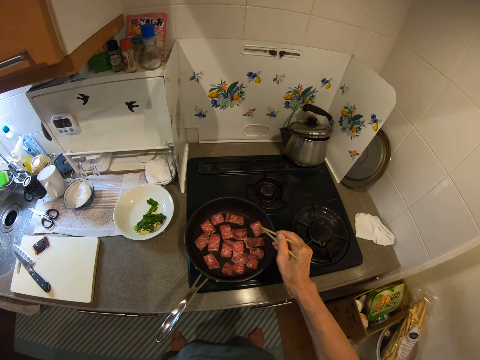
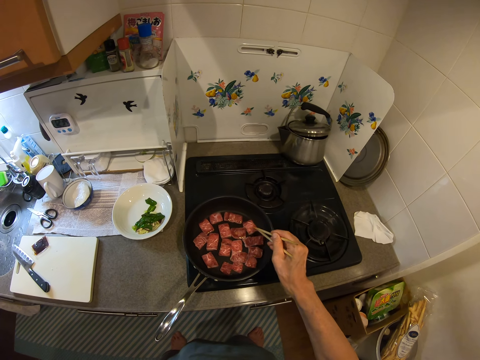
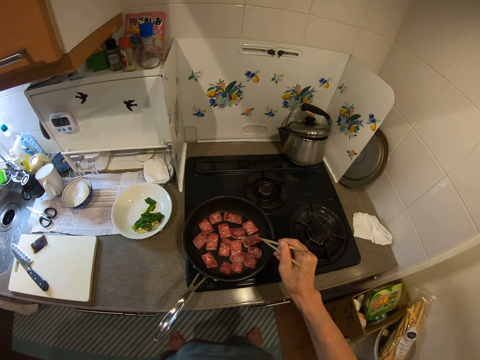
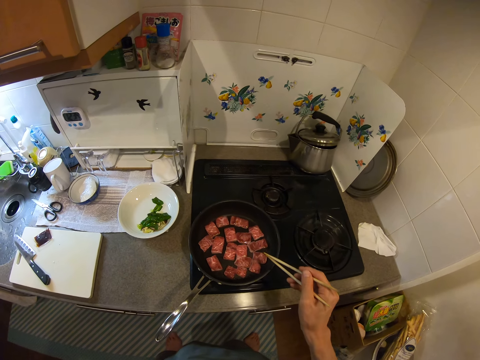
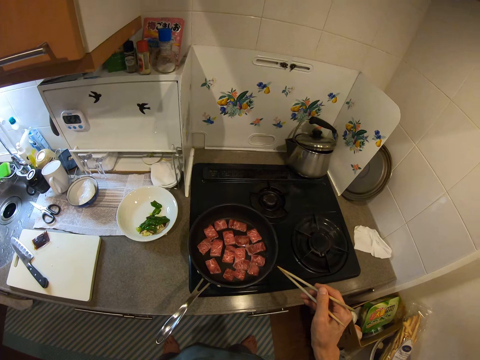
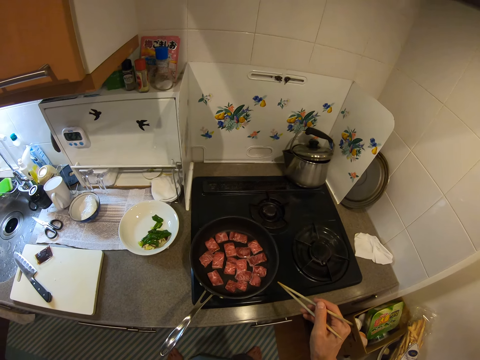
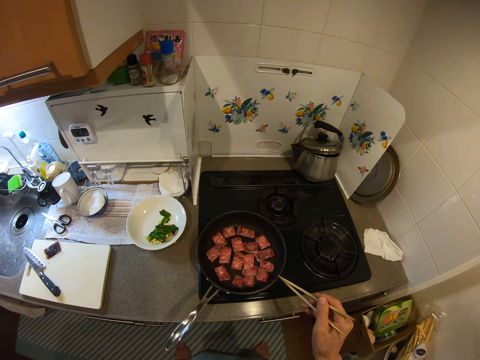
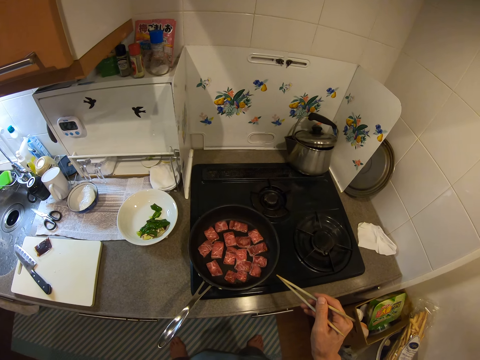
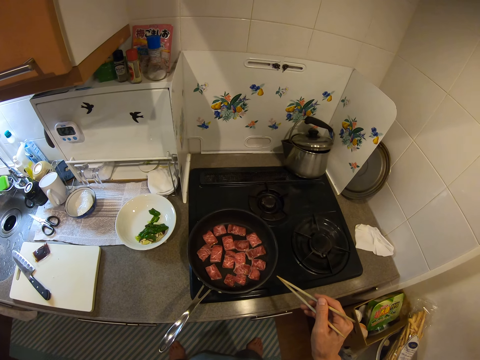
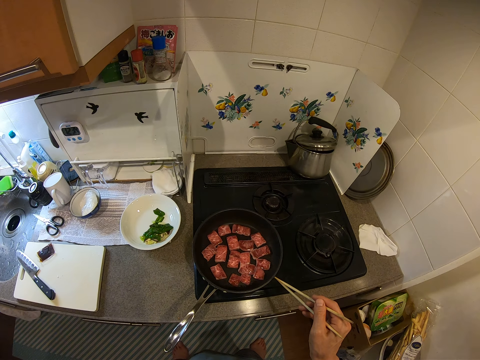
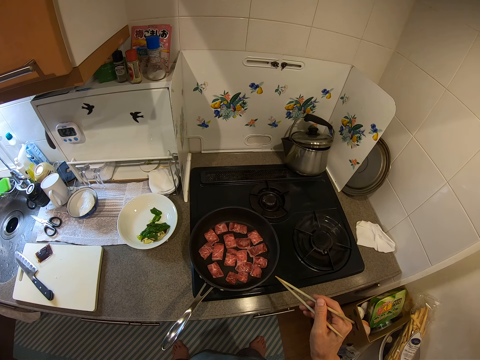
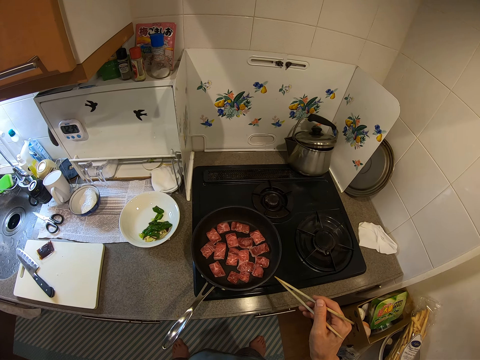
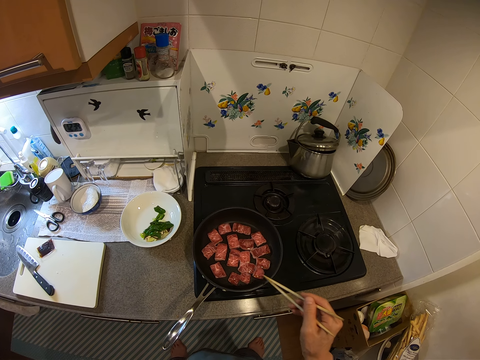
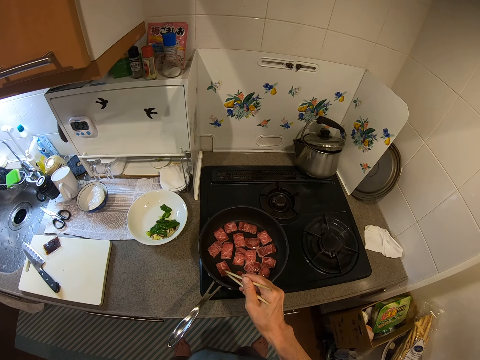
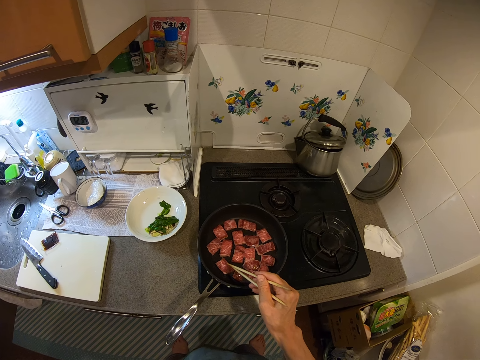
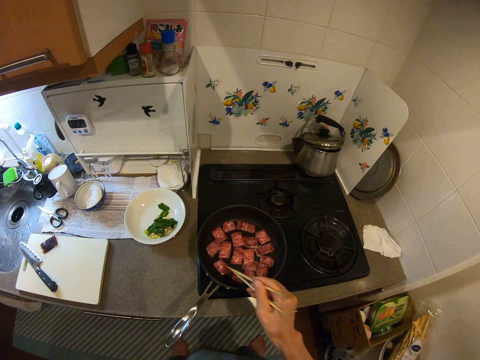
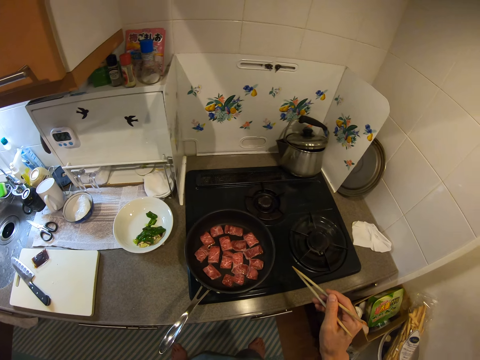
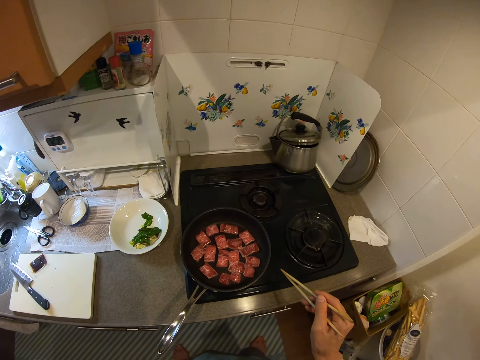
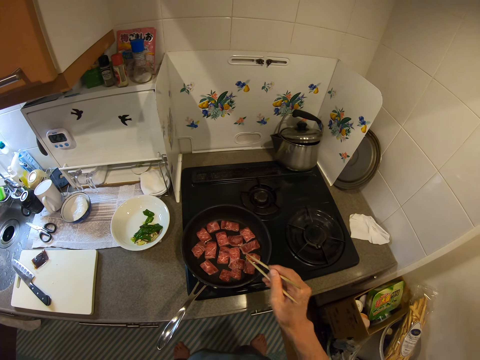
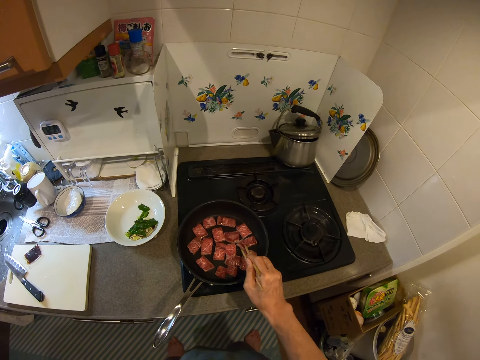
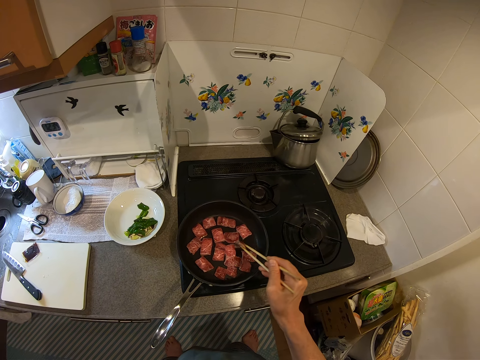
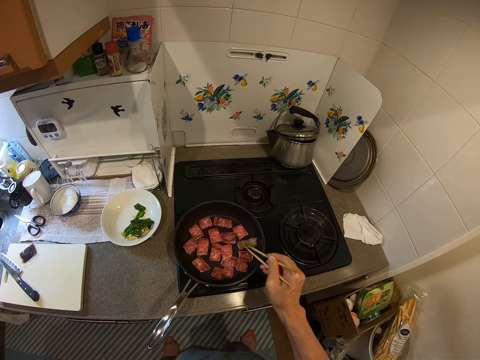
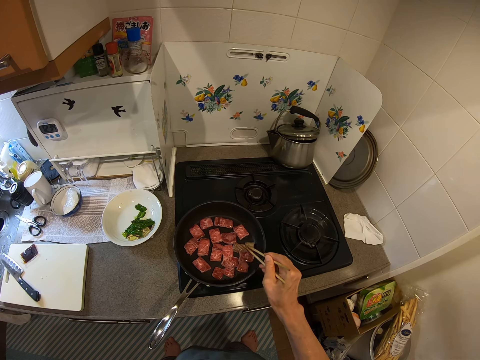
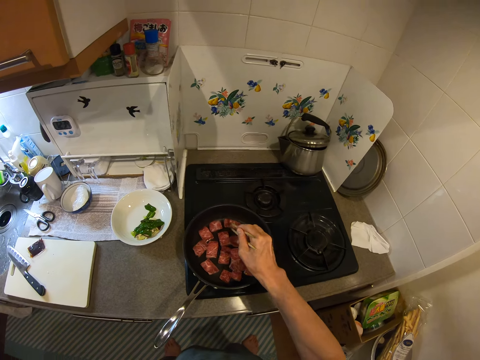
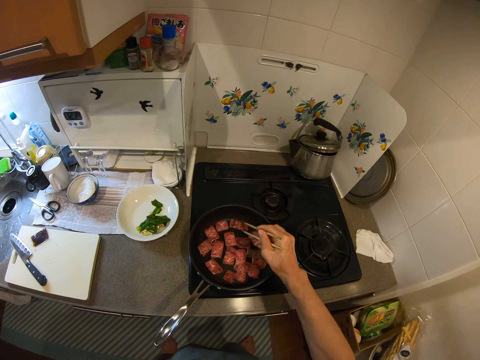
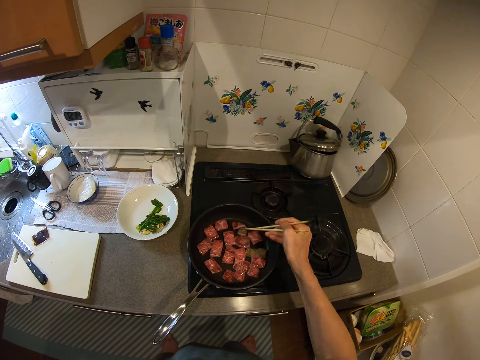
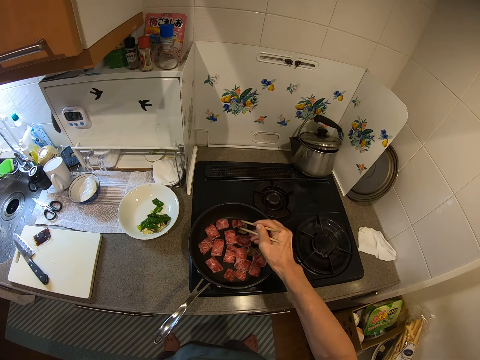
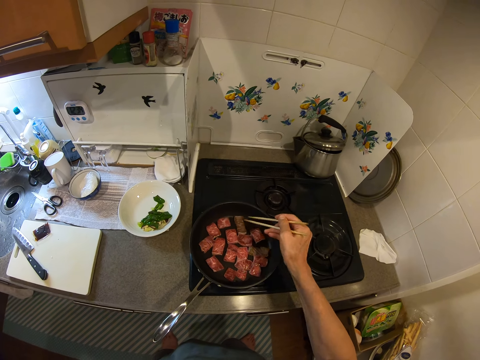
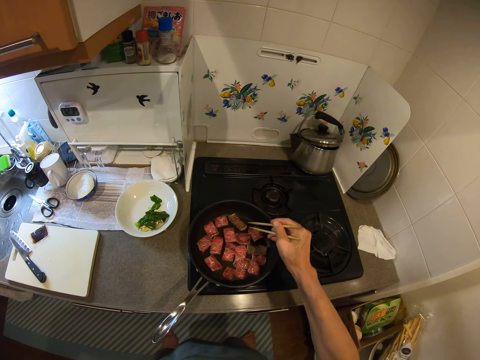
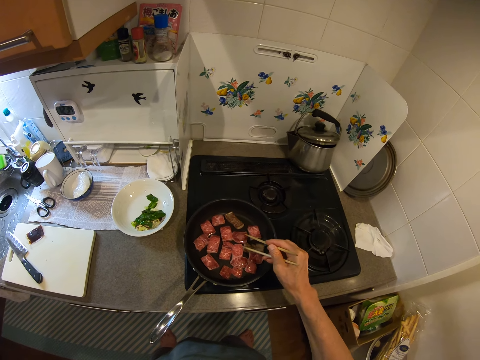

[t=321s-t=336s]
The camera wearer moves her hand backwards. She stares at the cooking pan. She moves her hand towards the cooking pan. She moves the pieces of meat in the pan with the chopsticks. She touches one piece of meat in the pan with the chopsticks. She moves her hand backwards. She stares at the cooking pan. She moves her hand towards the cooking pan. She turns the pieces of meat in the pan upside down with the chopsticks.

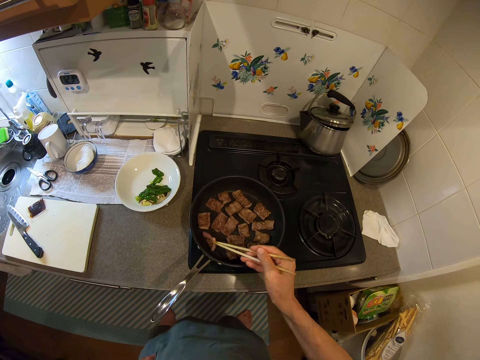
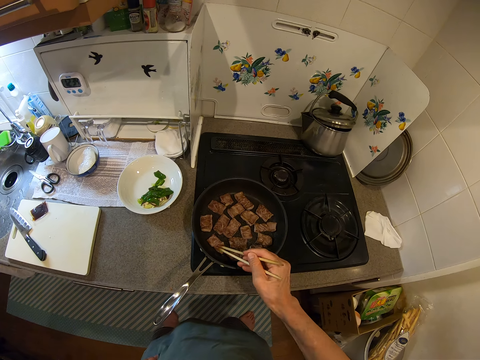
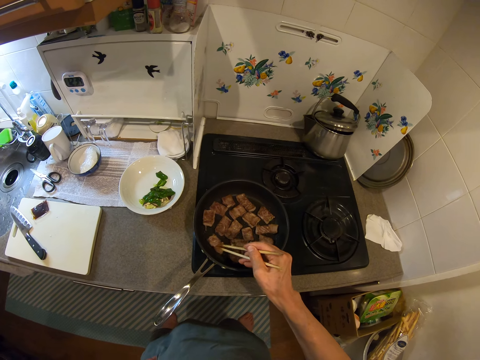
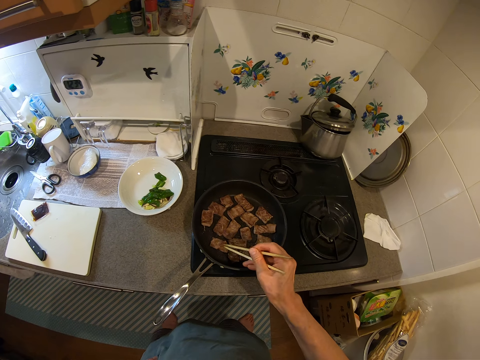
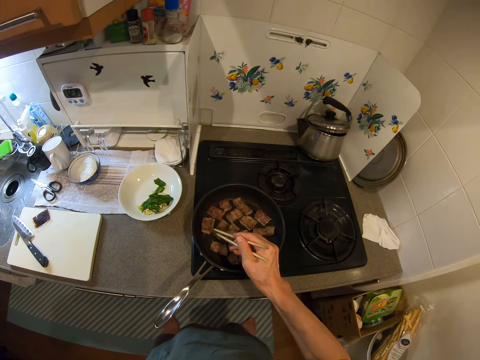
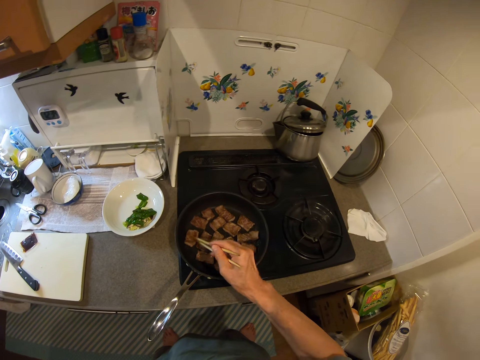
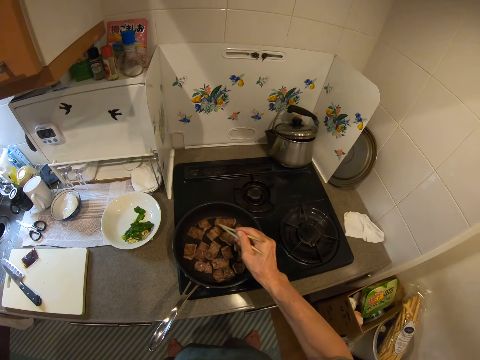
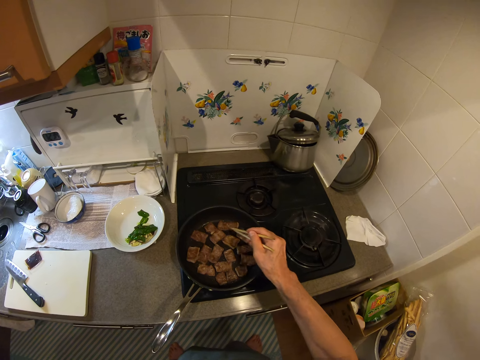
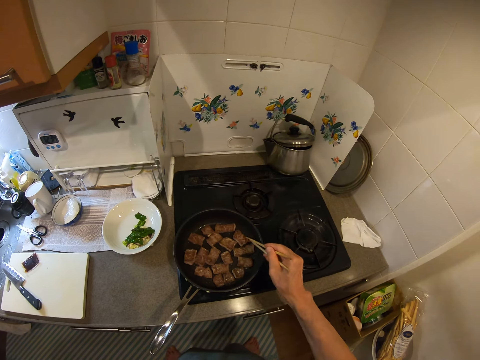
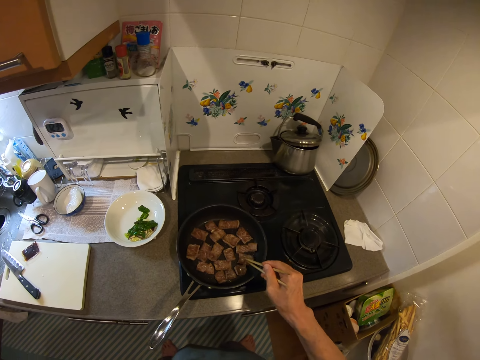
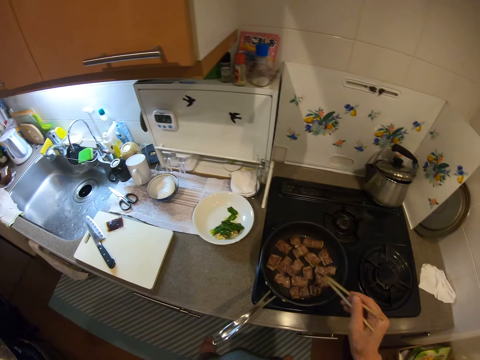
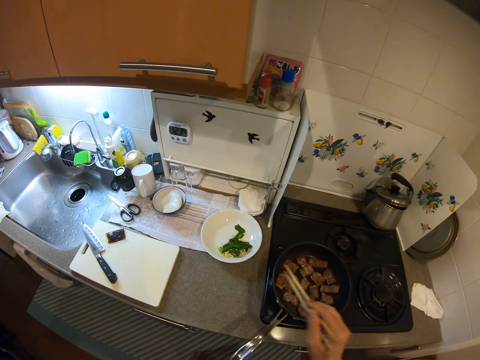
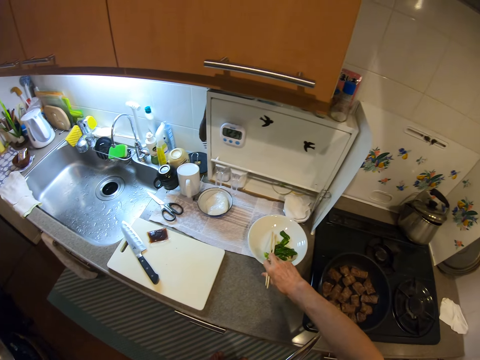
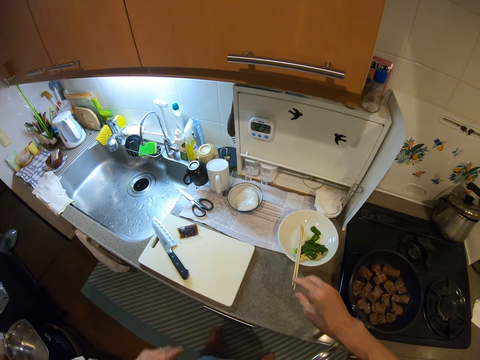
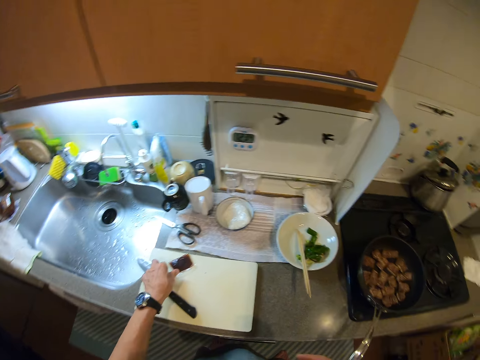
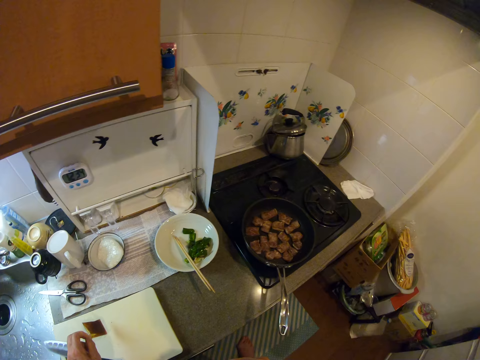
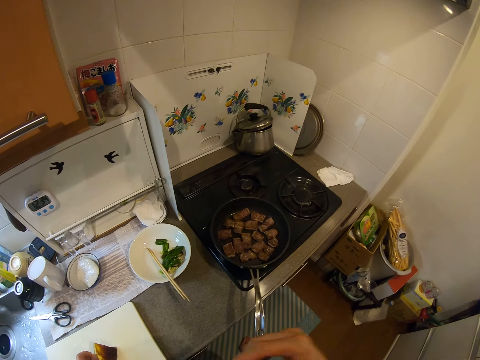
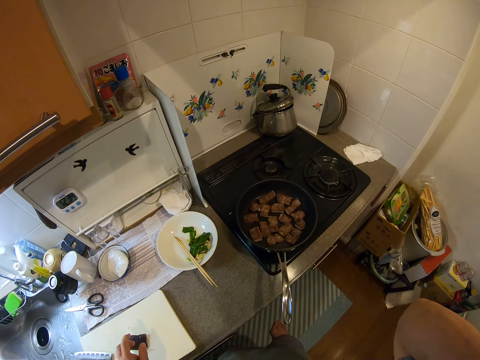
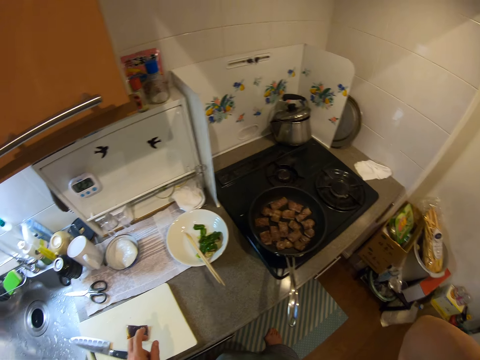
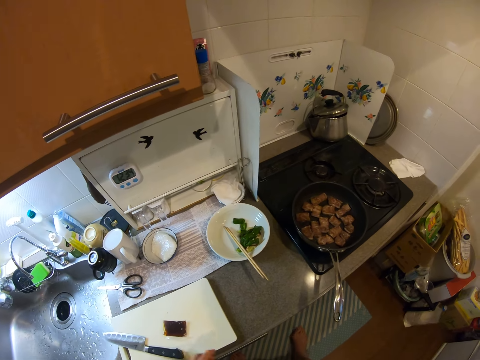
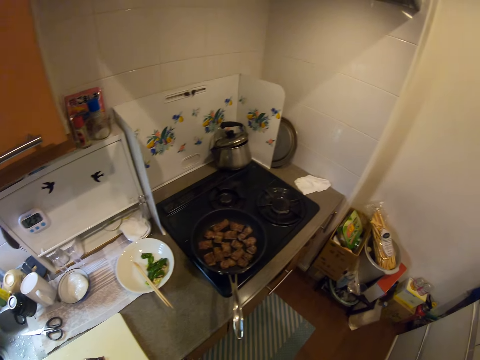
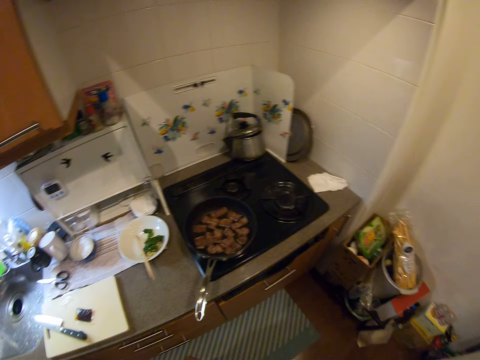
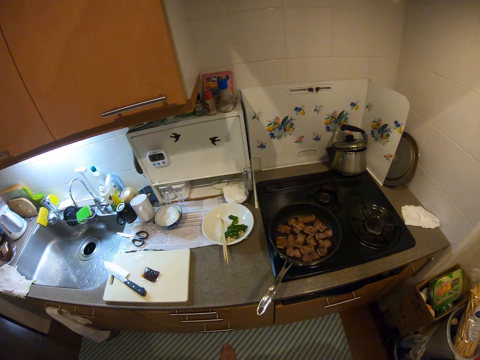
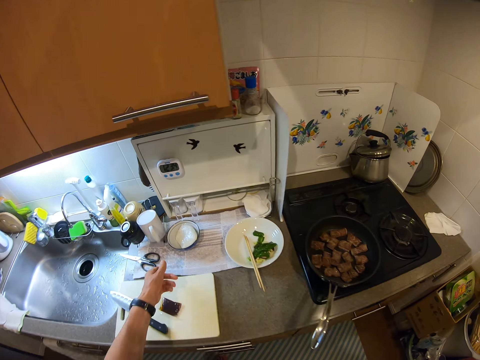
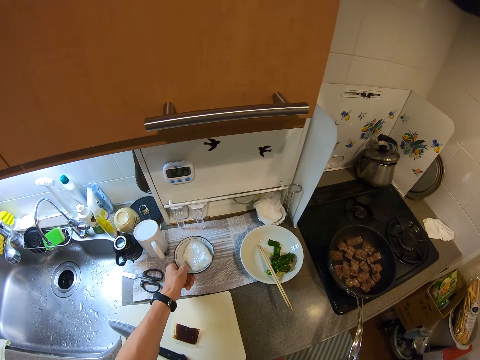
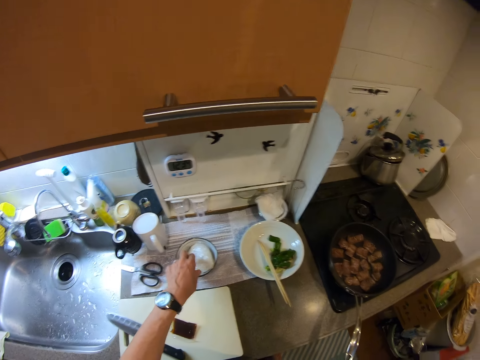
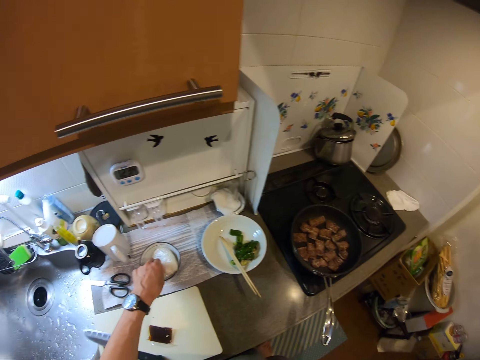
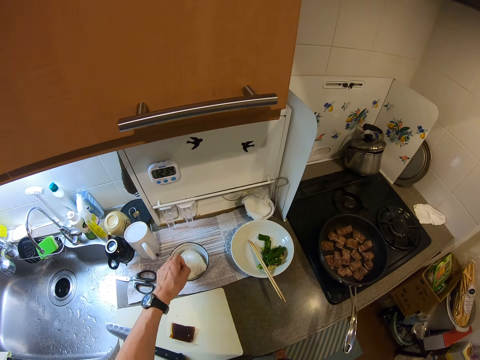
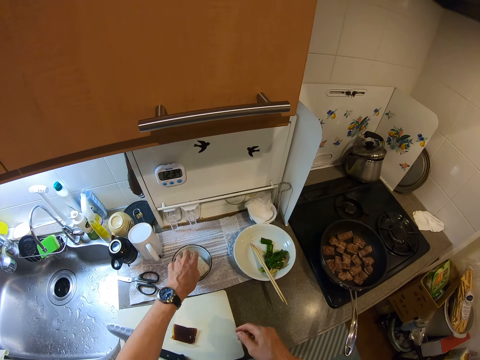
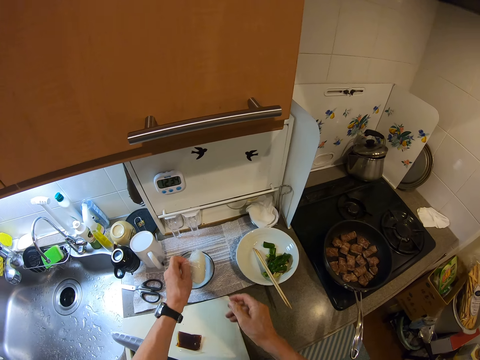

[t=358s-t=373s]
The camera wearer moves the pieces of meat in the pan with the chopsticks. She moves her hand forwards. She places the chopsticks in the plate. She moves her other hand forwards. She holds the packet of soy sauce with her hand. She picks up the packet from a chopping board. She moves the packet forwards. She drops the packet on the chopping board. She looks around. She moves her hand forwards. She holds a bowl with her hand. She pulls the bowl on the table towards her with her hand. She inserts her hand in the bowl. She takes the content of the bowl. She pulls on the cling film with her hand. She moves her hand forwards.
